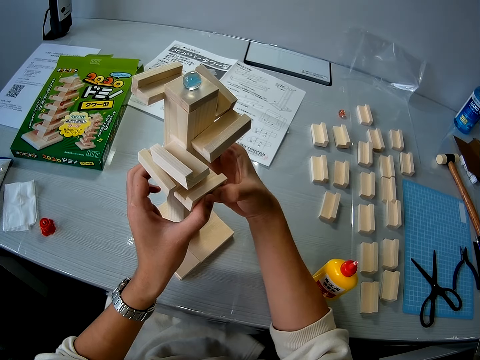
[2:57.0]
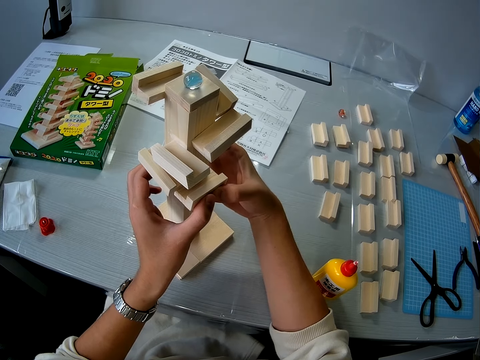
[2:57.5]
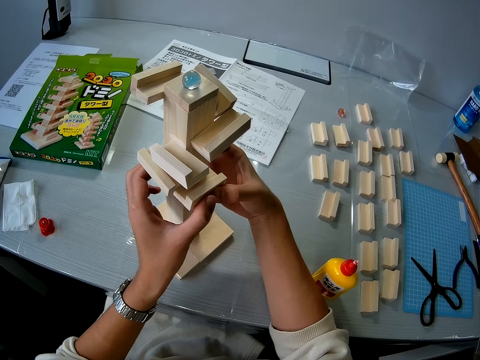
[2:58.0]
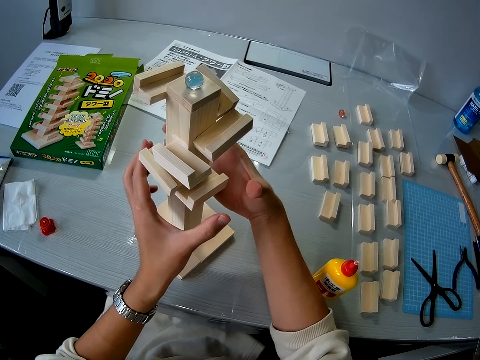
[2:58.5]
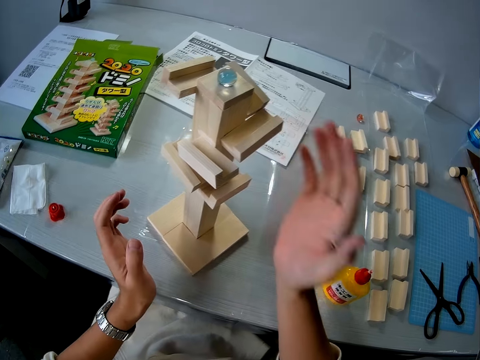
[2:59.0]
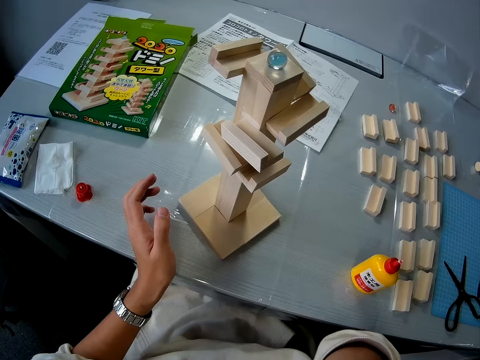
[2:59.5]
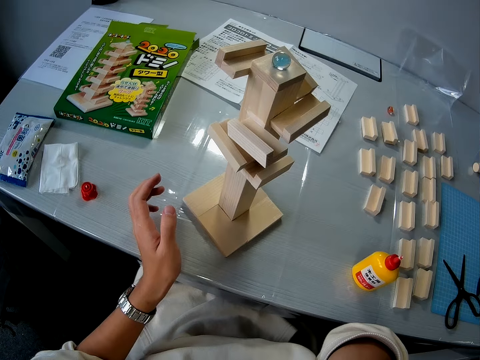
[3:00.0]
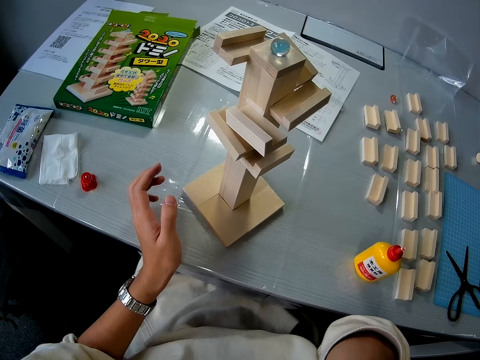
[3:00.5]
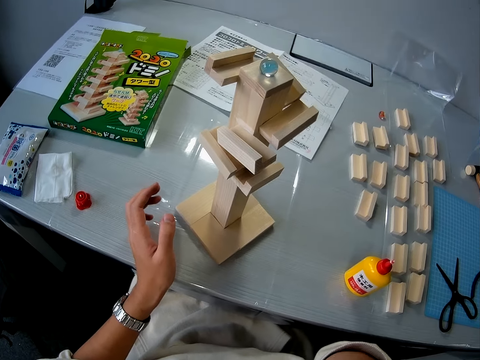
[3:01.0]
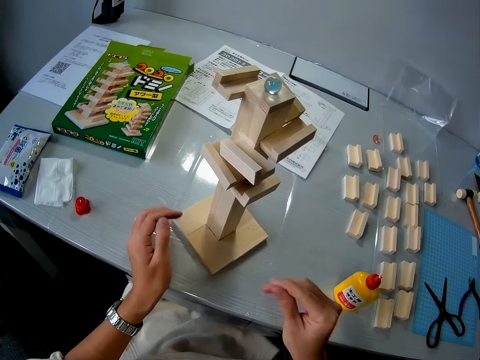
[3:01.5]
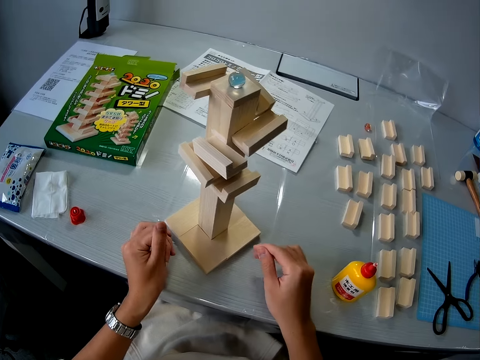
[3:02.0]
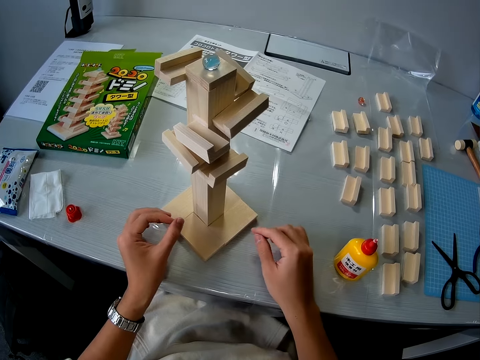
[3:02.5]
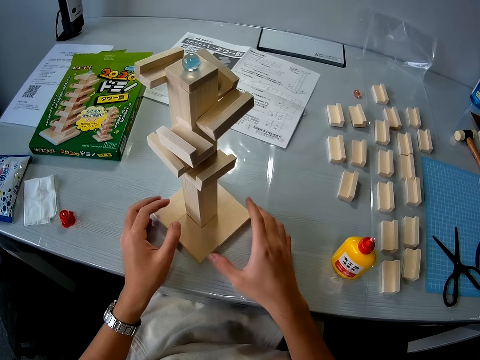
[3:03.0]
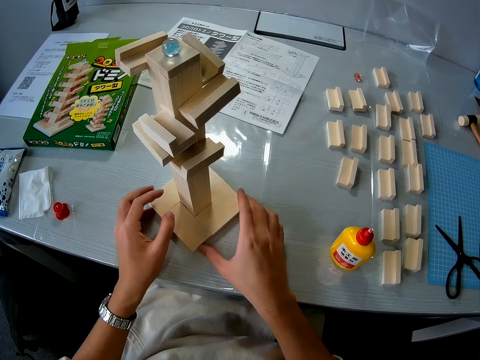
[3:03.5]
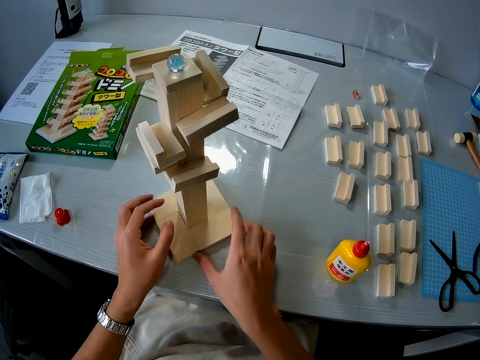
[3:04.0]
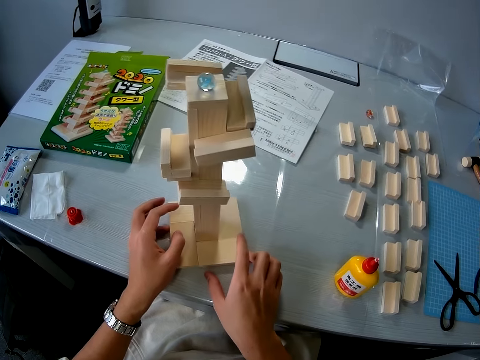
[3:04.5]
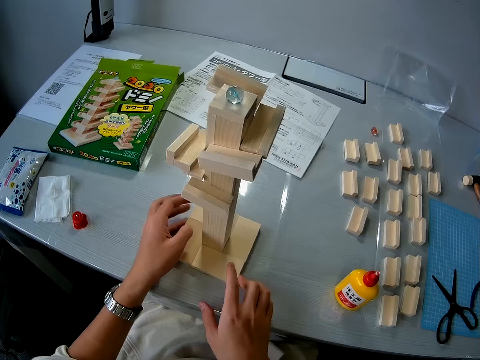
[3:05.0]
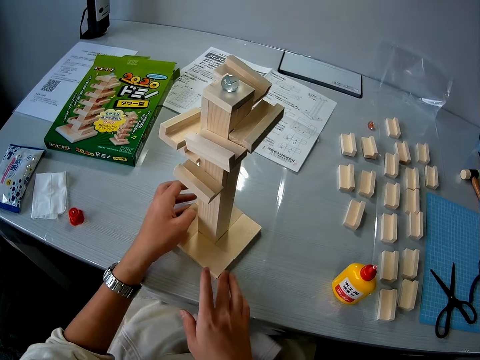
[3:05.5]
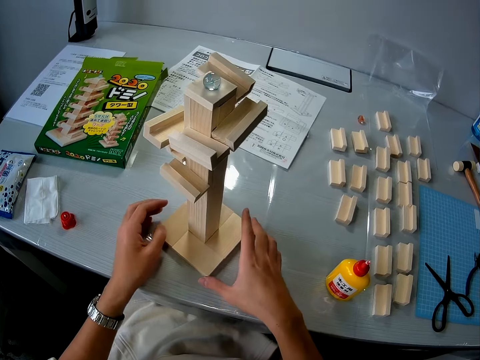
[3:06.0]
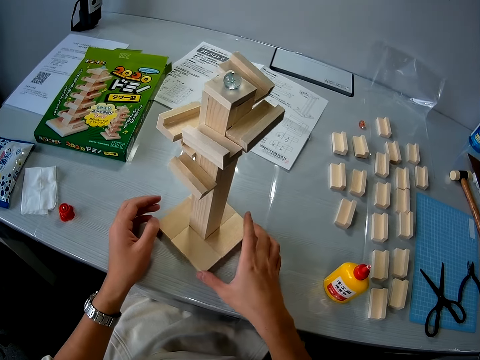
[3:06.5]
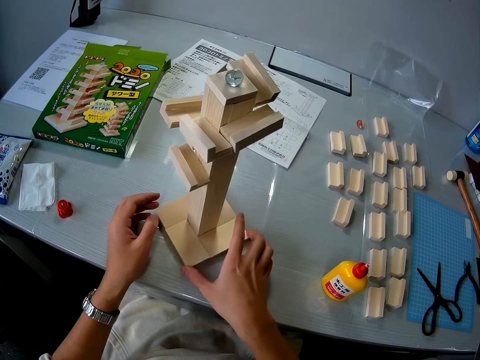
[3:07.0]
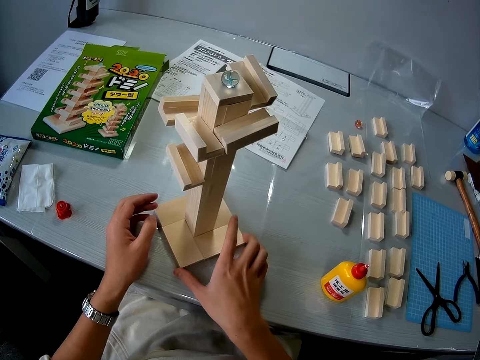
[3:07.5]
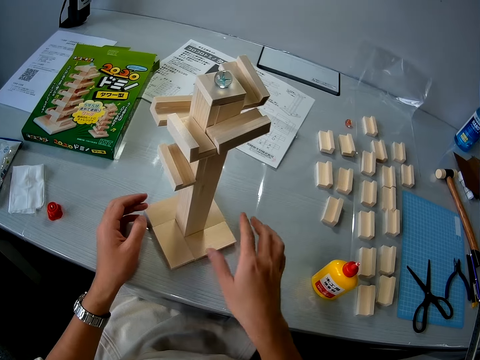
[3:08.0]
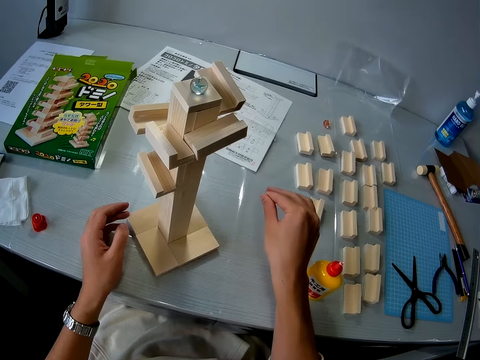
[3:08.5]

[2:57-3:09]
The camera wearer touches his face. He turns the wooden mechanical model on the table.

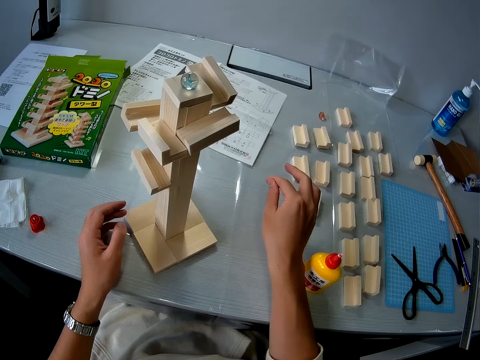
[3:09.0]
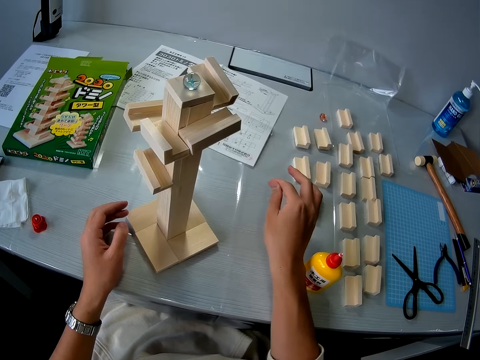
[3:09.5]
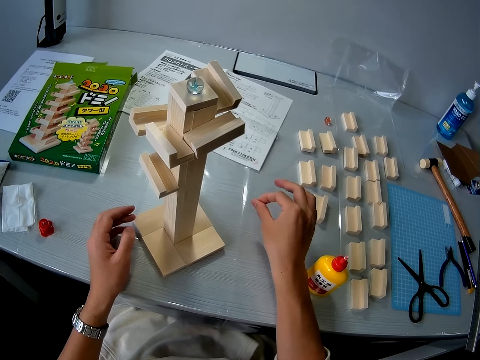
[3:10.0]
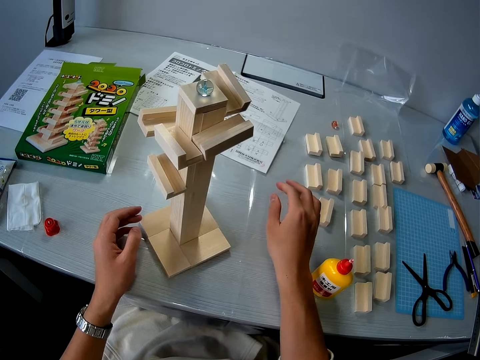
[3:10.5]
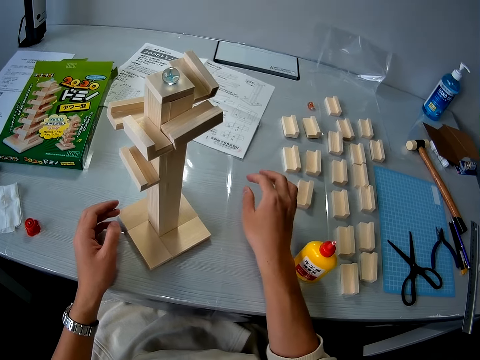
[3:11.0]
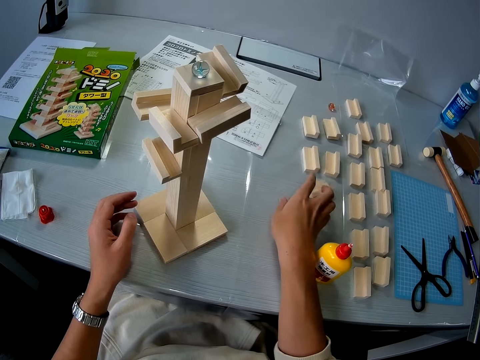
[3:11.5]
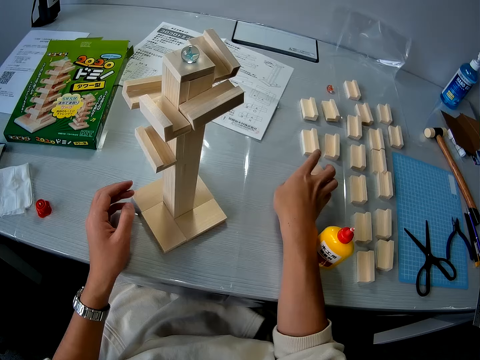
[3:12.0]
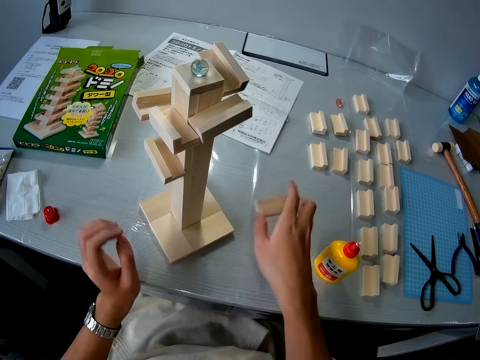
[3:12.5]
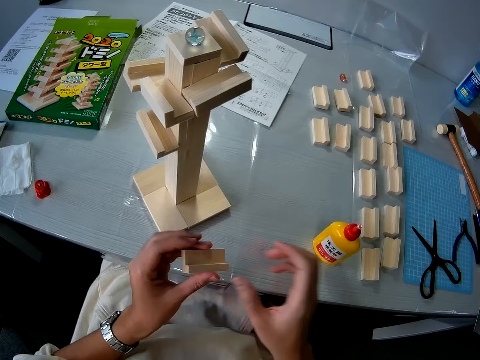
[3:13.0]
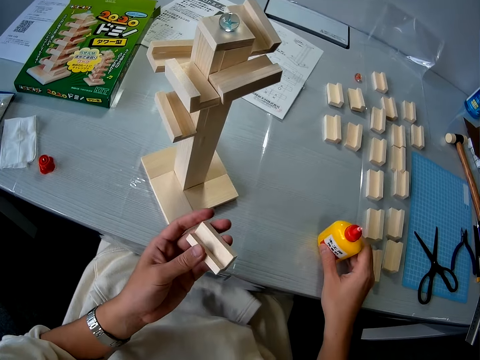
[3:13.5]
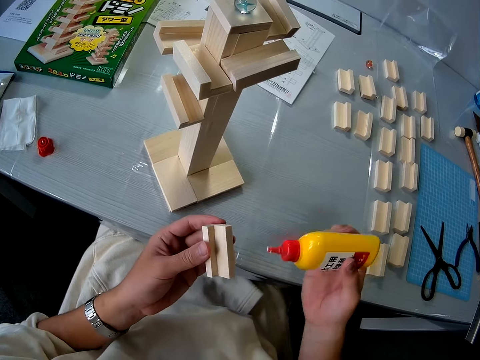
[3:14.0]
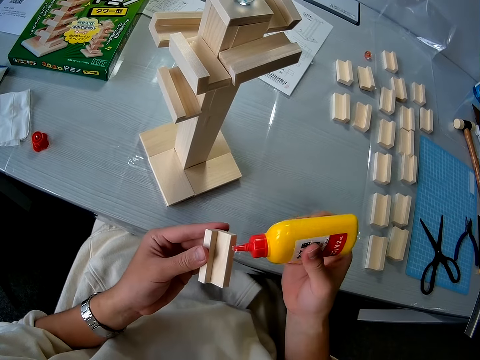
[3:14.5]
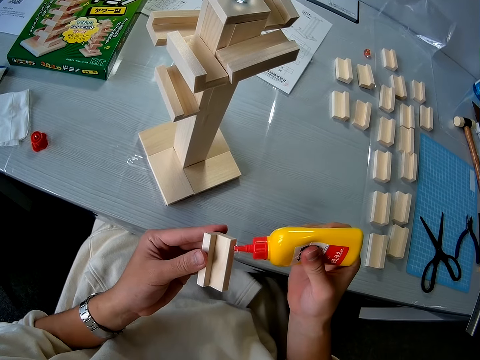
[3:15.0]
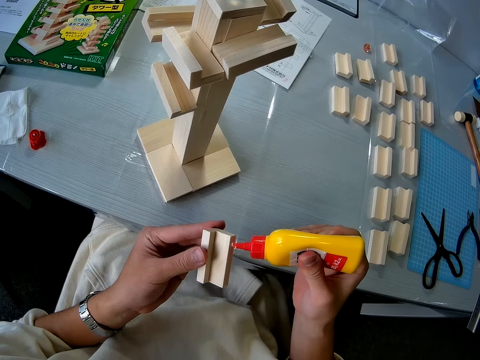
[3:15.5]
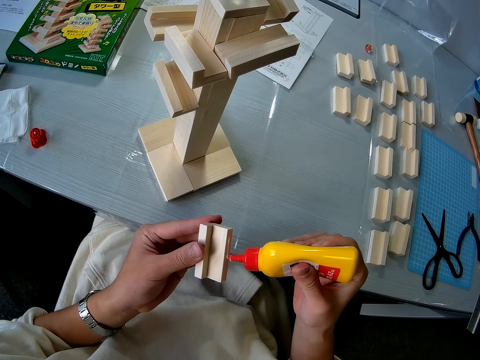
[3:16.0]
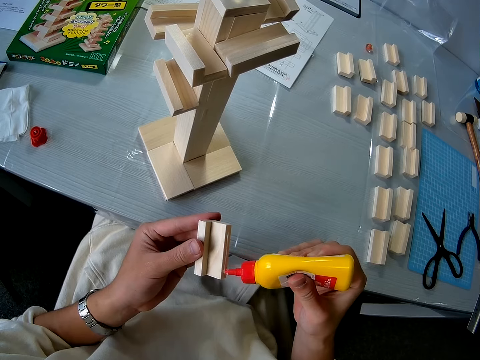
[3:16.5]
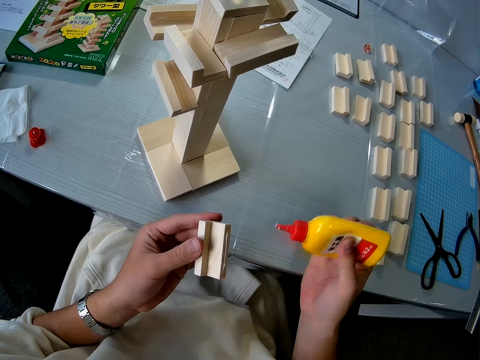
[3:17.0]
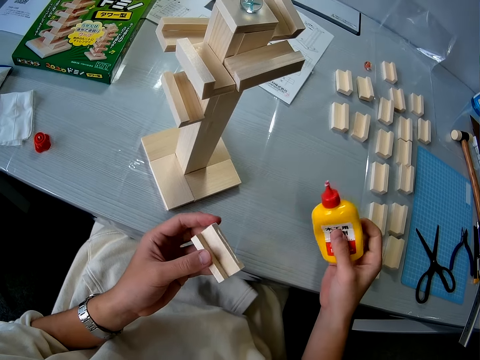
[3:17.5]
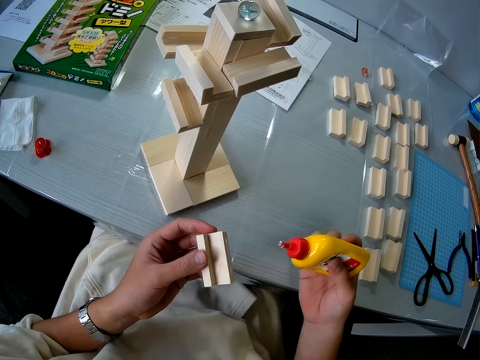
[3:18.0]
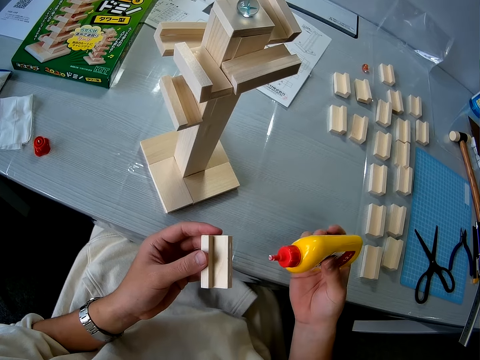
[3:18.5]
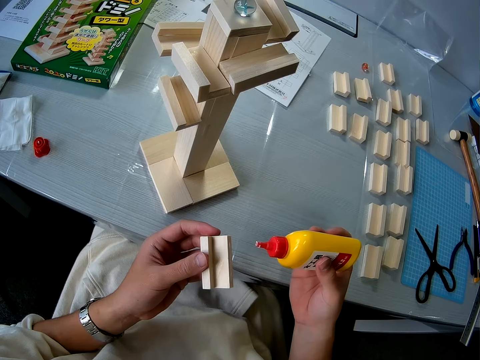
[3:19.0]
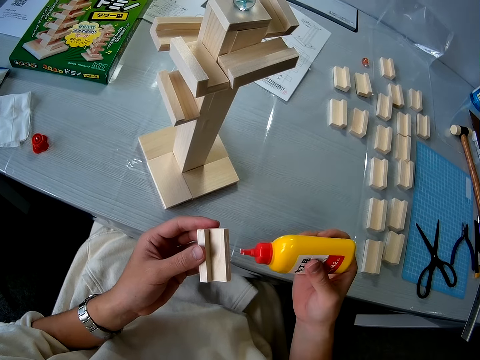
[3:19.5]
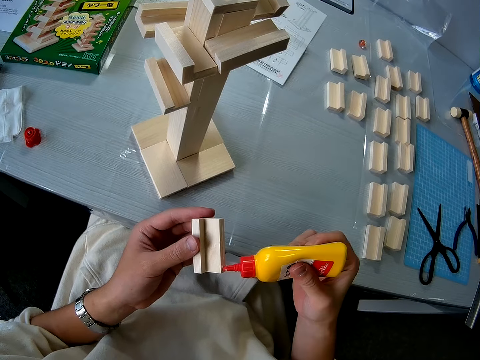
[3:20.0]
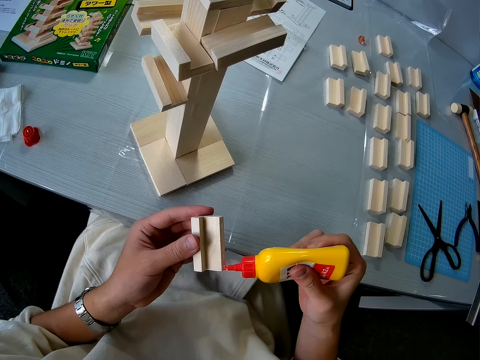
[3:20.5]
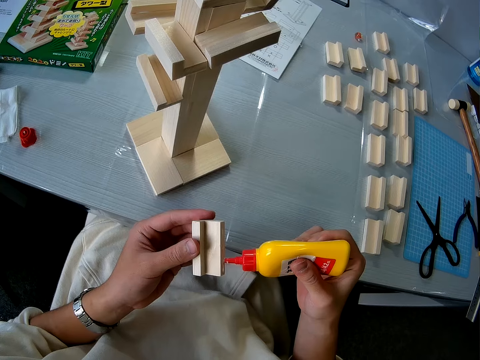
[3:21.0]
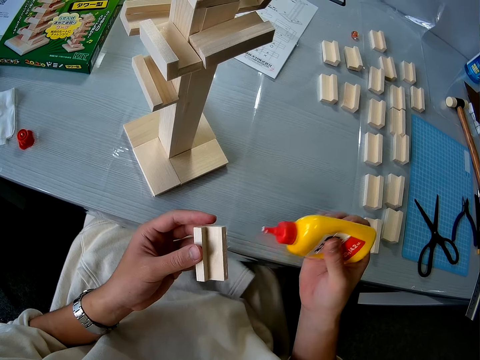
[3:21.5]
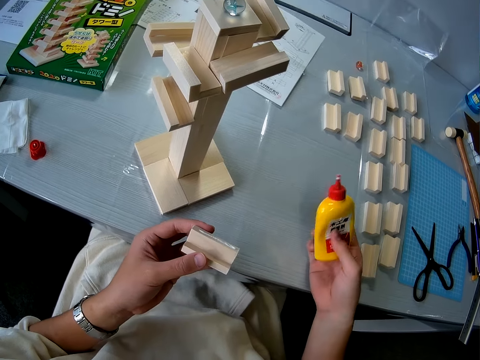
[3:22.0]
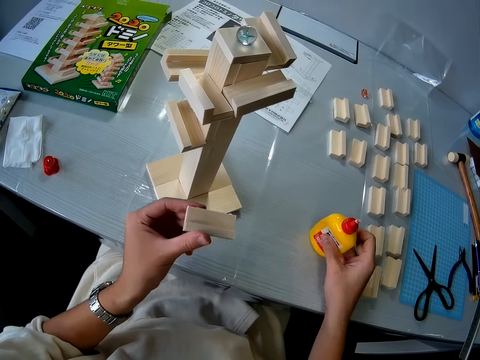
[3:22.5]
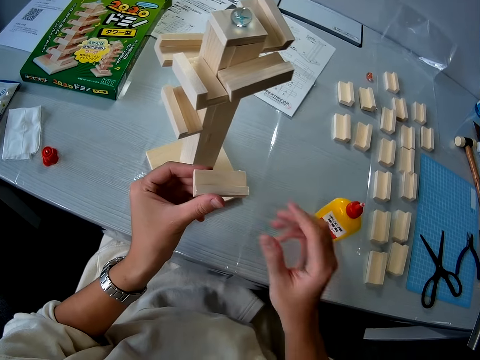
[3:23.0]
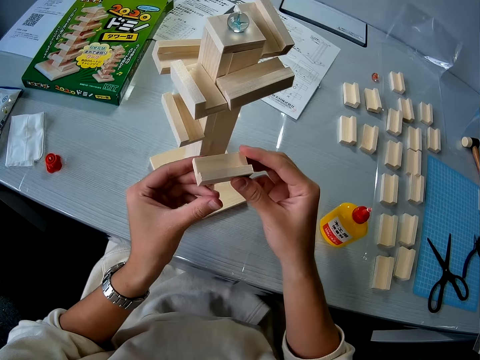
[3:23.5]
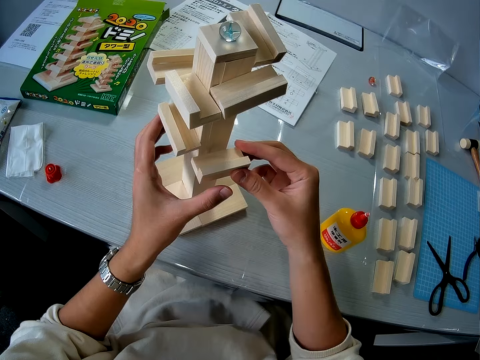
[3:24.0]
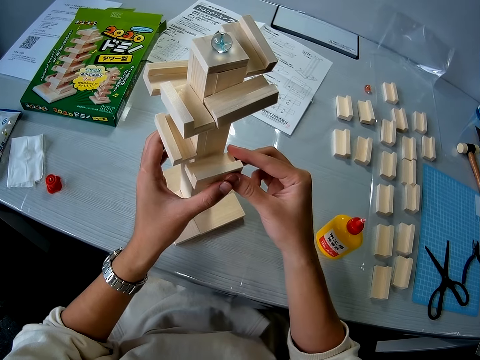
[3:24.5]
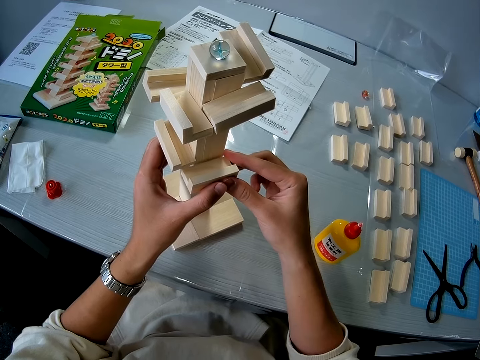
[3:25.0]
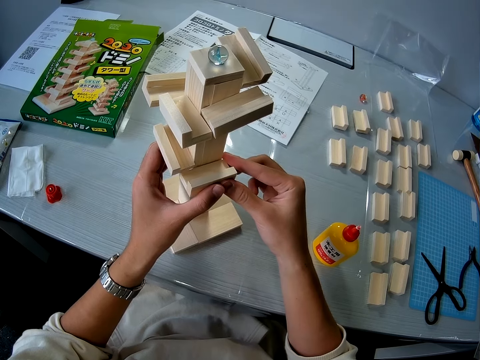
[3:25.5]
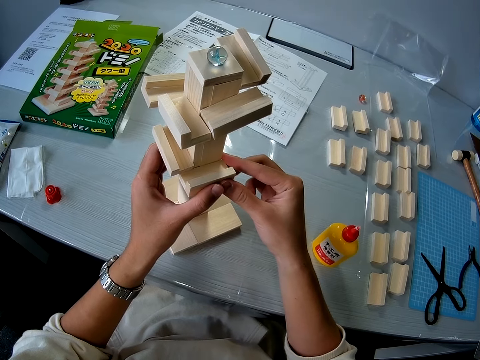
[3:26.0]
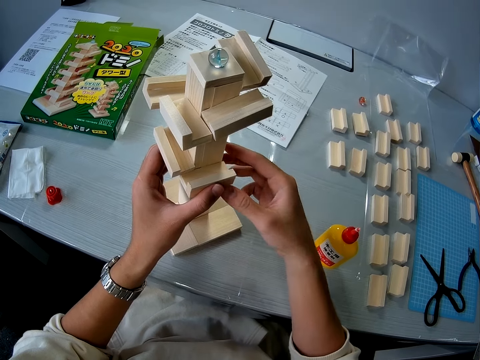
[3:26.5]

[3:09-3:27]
The camera wearer rubs his fingers. He picks up the fourth wooden mechanical piece from the table. He passes the fourth wooden mechanical piece to his left hand. He picks up the glue container from the table. He applies glue to the fourth wooden mechanical piece in his left hand. He drops the glue container on the table. He connects the fourth wooden mechanical piece to the wooden mechanical model on the table.
